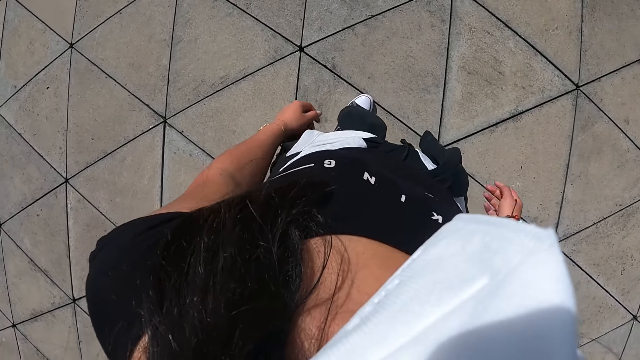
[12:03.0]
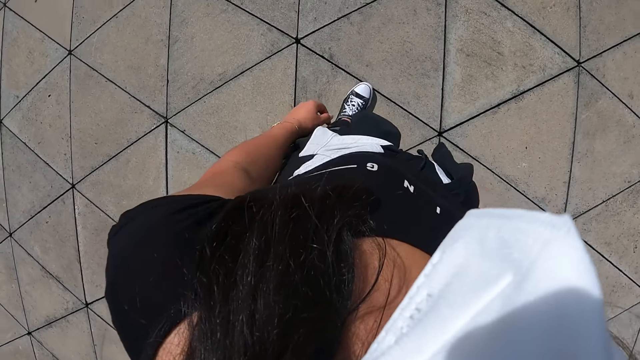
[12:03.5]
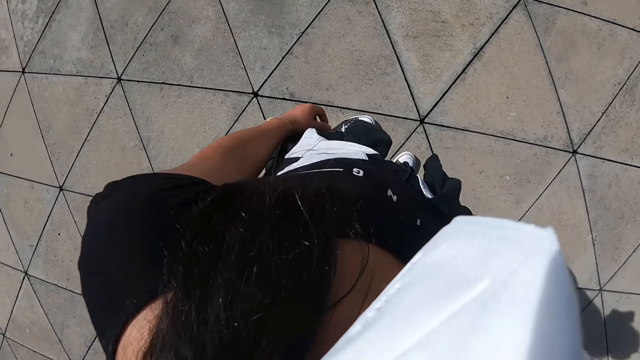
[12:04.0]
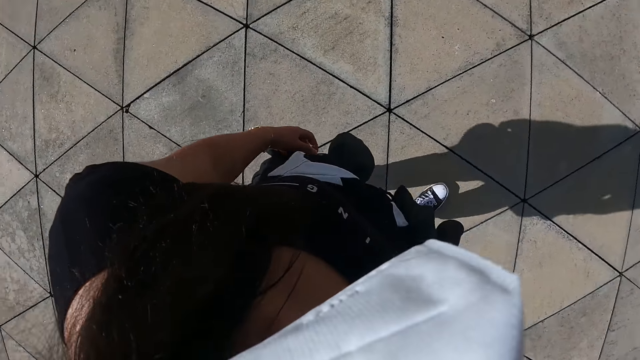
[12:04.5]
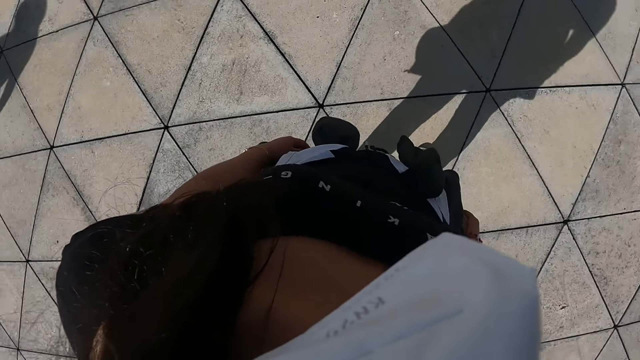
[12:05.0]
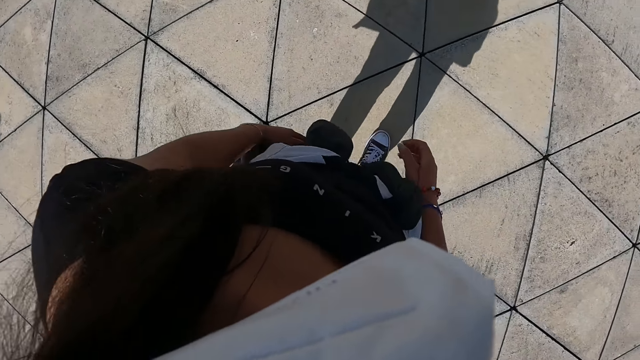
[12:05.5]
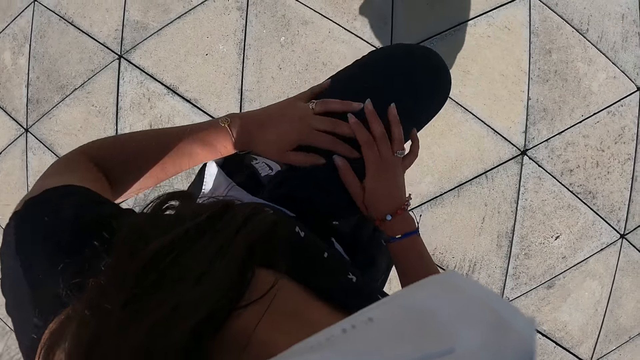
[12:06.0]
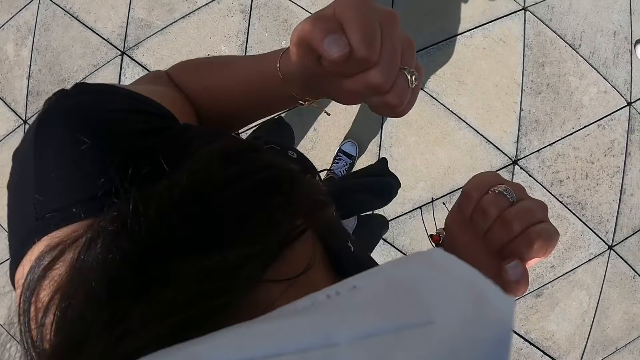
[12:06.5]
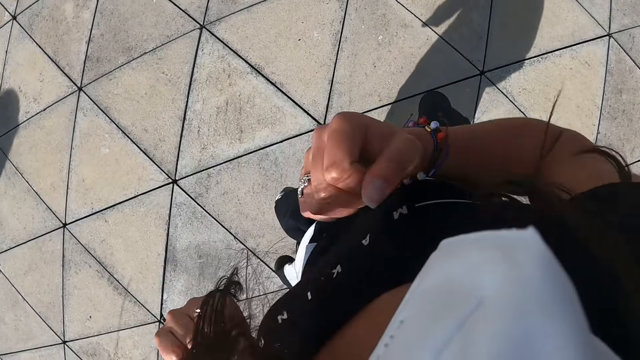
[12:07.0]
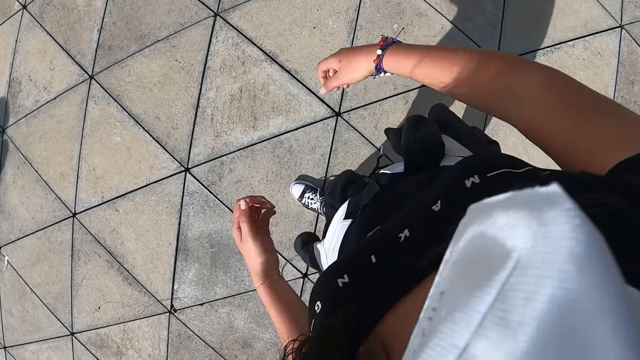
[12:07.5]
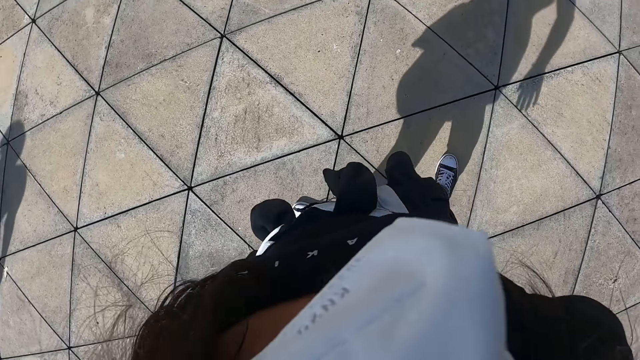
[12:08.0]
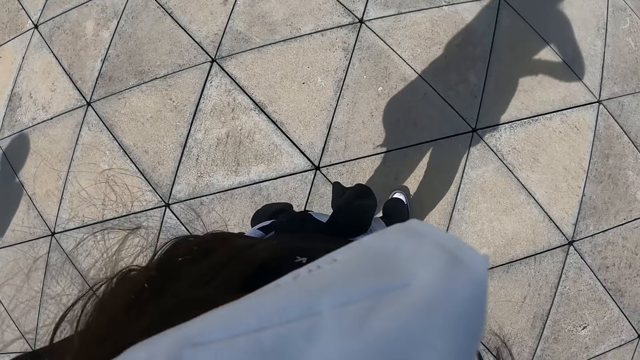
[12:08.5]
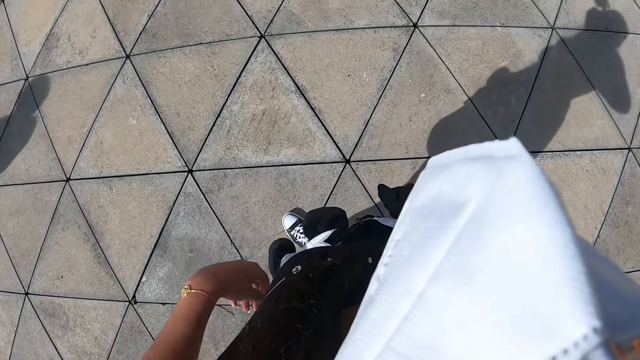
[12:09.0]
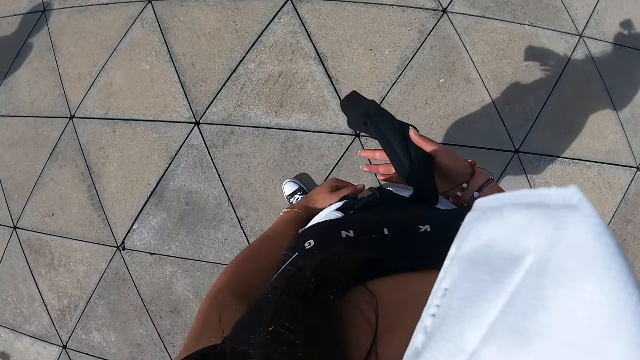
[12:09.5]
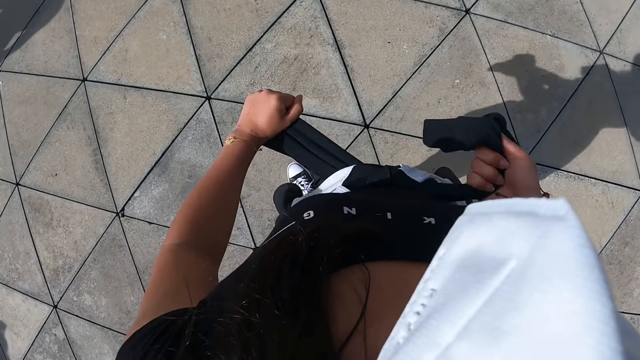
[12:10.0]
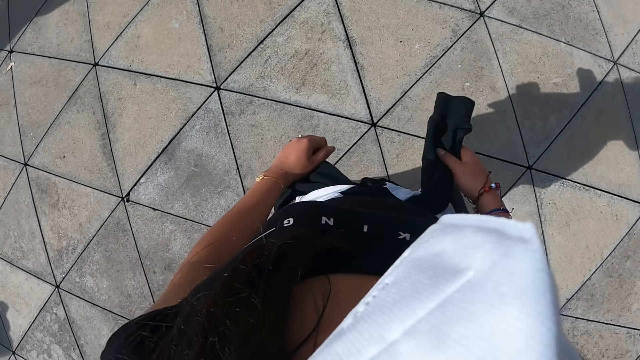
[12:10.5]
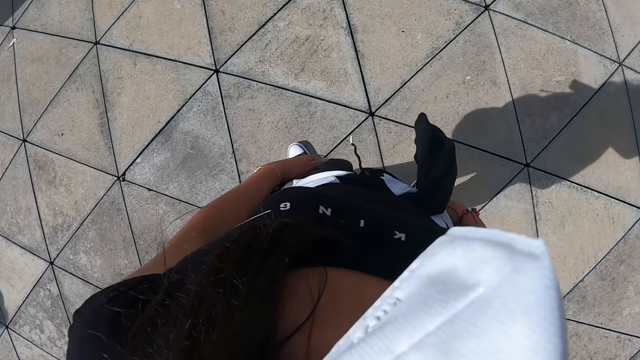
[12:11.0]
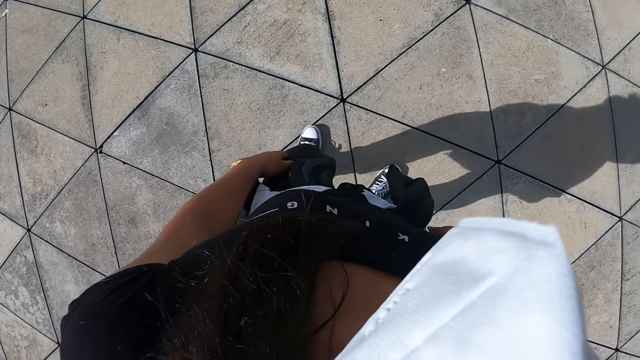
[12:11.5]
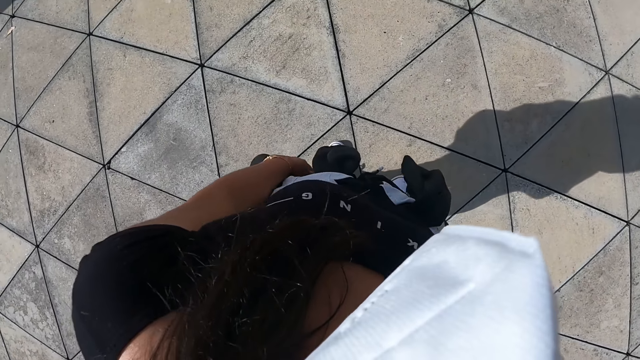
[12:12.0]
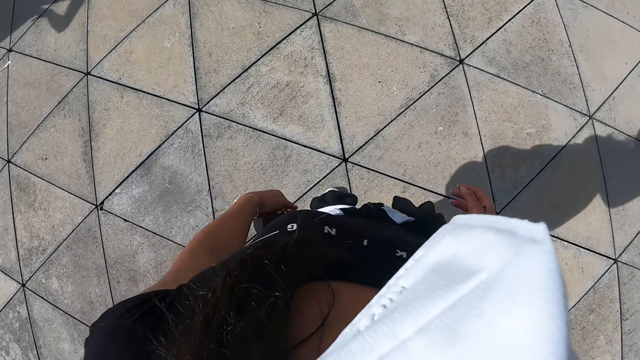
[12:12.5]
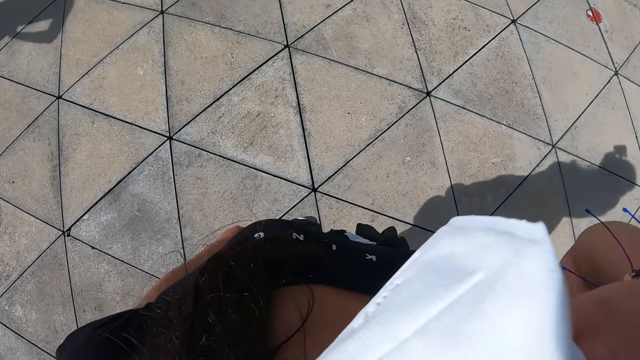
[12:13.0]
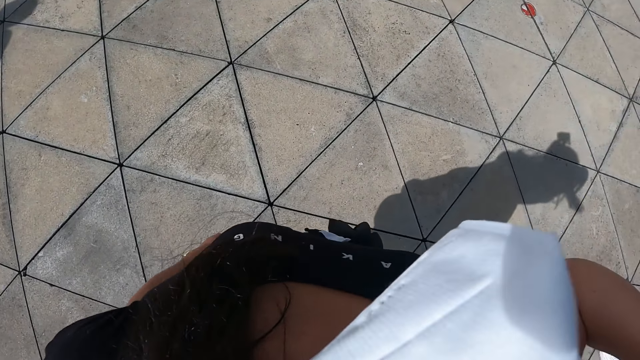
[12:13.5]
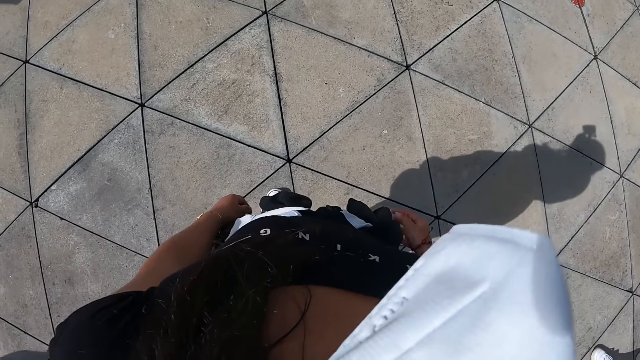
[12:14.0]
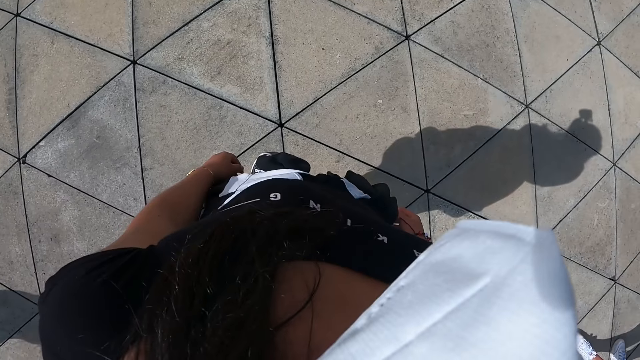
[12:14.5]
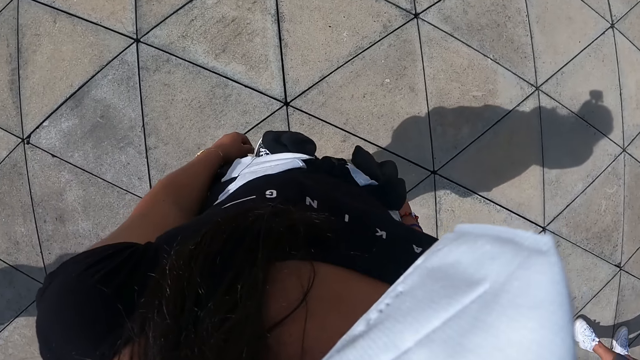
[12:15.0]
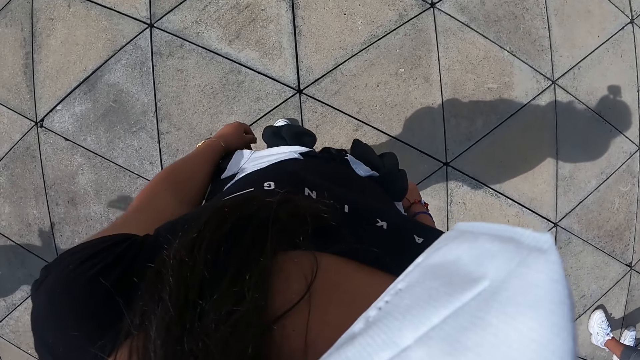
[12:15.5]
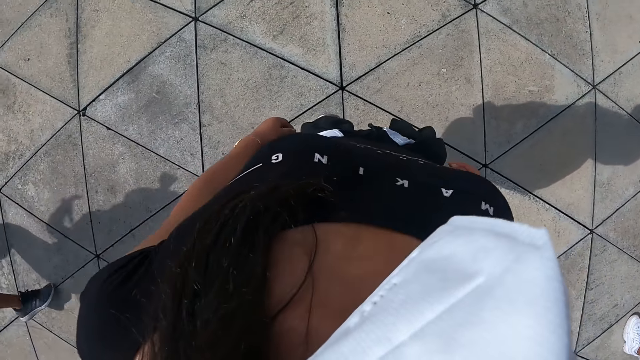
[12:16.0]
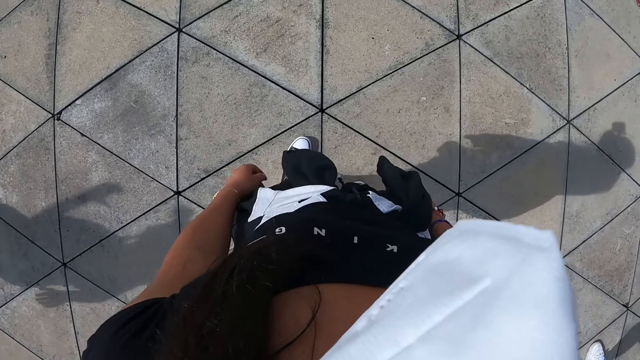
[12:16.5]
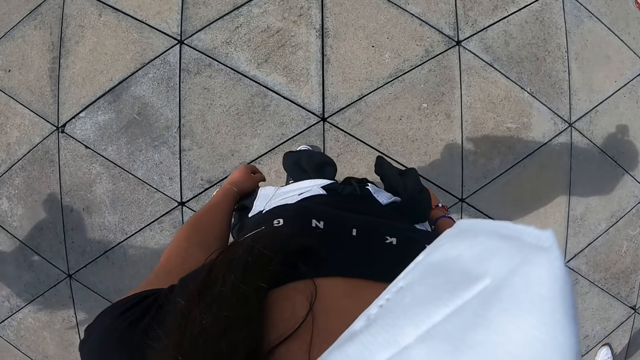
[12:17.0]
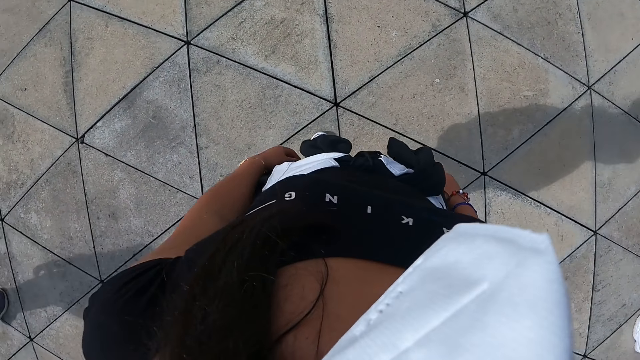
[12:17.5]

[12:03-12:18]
The camera wearer turns right. She raises her left leg and places her right hand on her left leg. She puts down her left leg. She does exercise. She turns left. She fastens the cardigan on her waist with both hands. She moves the hand. She looks around. She dances.

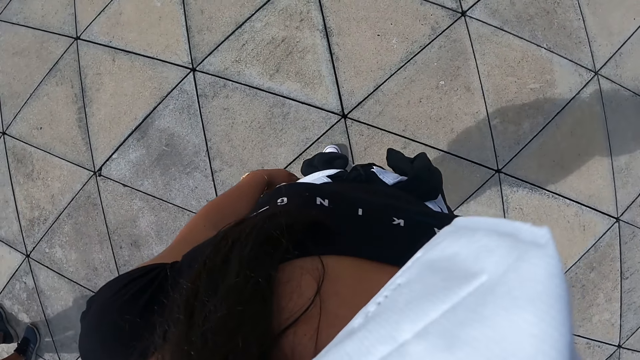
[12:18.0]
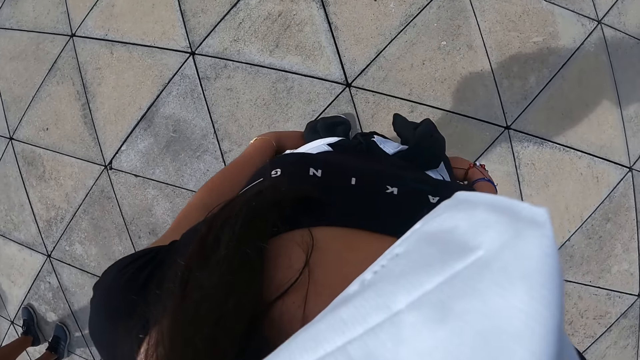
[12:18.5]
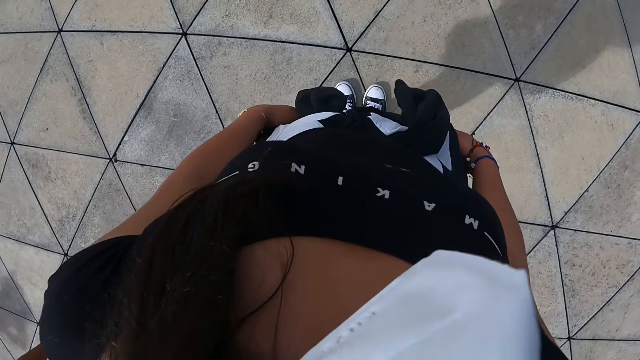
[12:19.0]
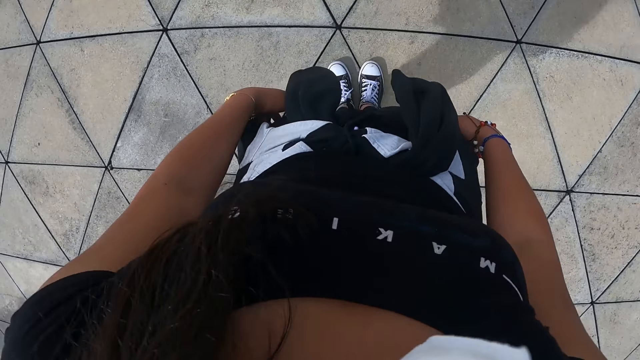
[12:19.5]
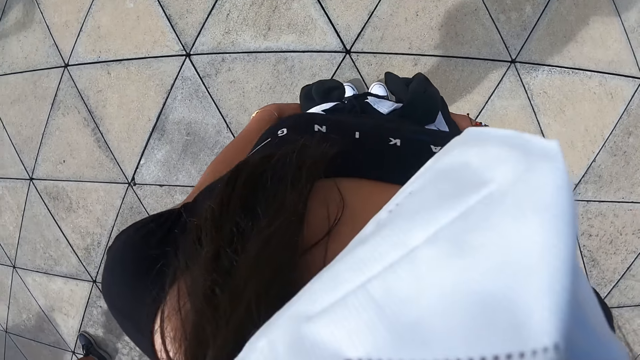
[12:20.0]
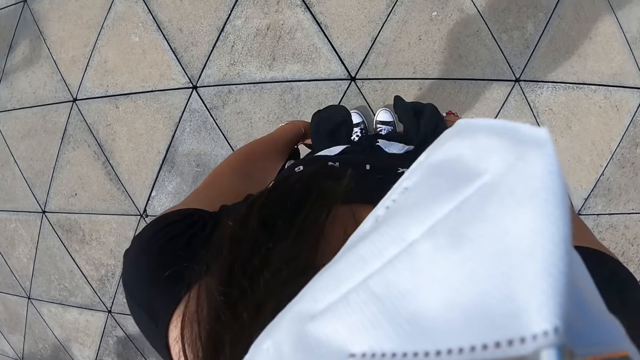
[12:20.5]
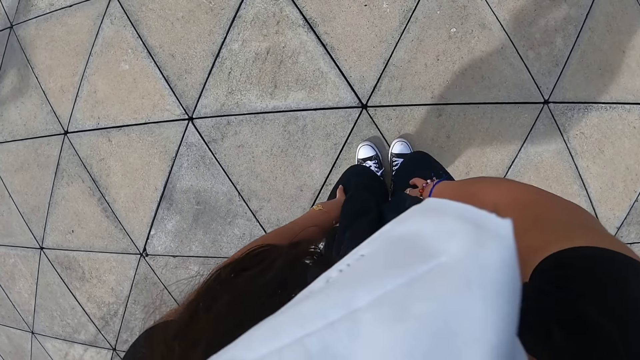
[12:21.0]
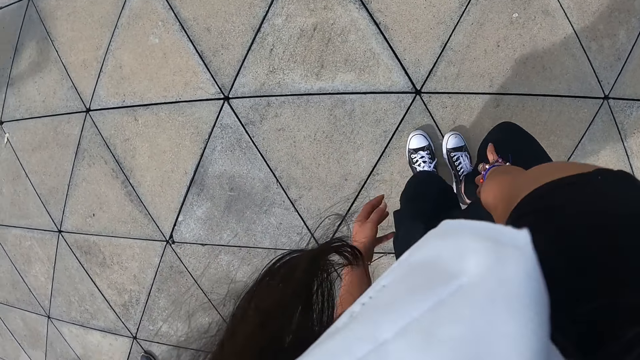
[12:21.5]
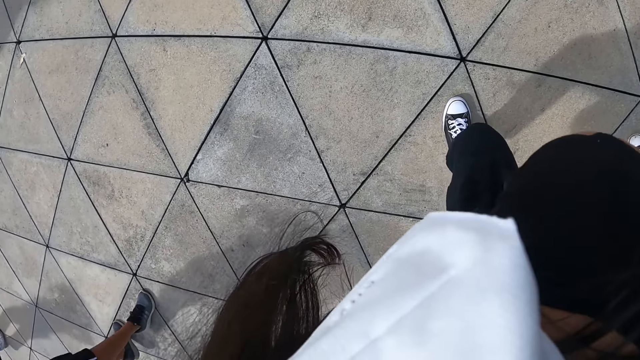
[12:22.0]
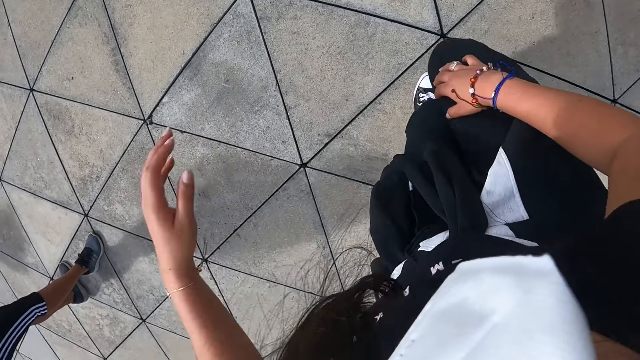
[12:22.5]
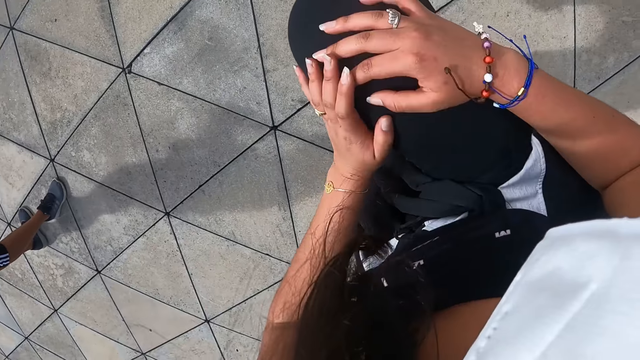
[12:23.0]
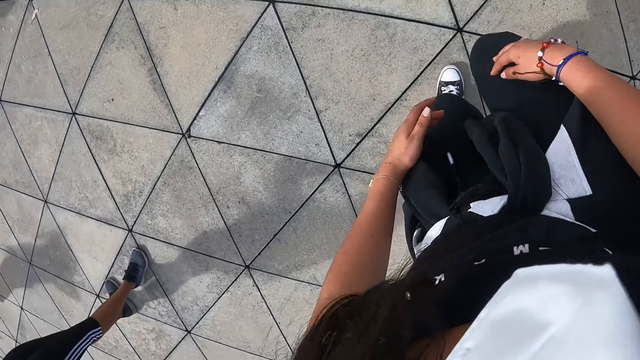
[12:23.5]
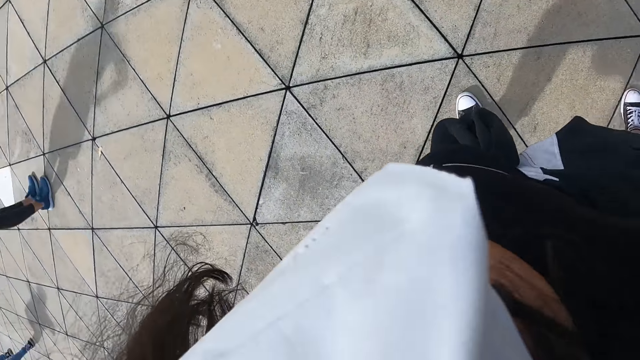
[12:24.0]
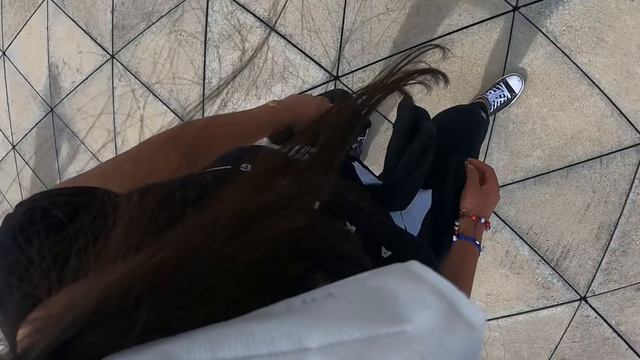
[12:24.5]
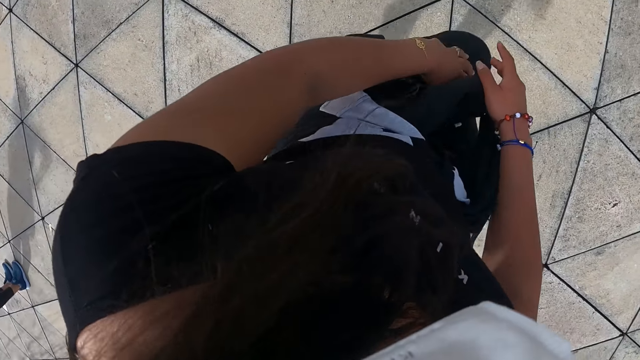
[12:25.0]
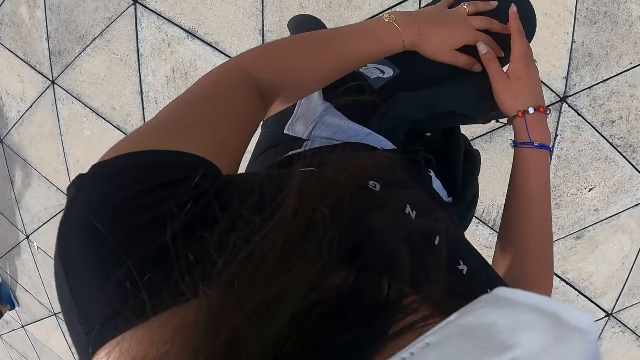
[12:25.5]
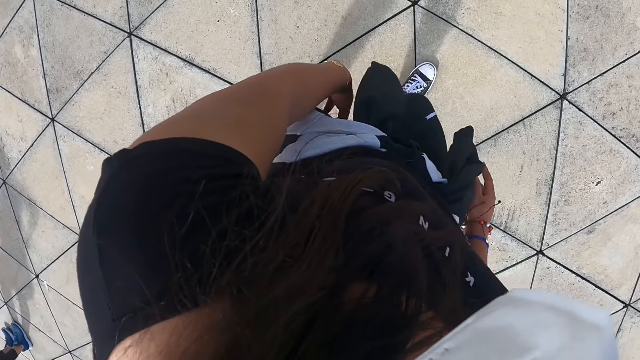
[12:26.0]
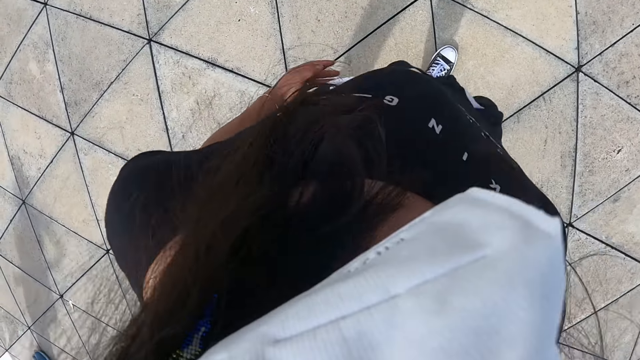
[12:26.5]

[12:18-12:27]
The camera wearer does exercise. She moves both hands on both legs. She raises her right leg, places her left hand on her left leg, and puts down her right leg. She turns right. She touches her left leg with her right hand, raises her left leg, and puts down her left leg.
